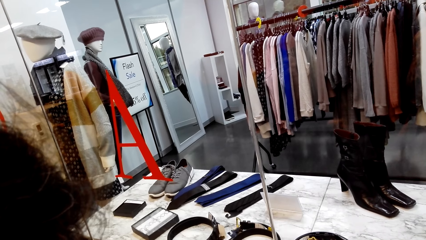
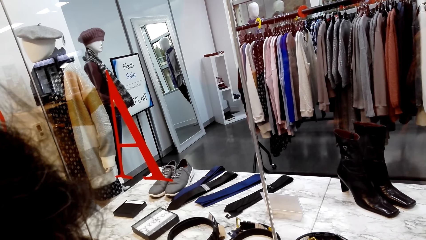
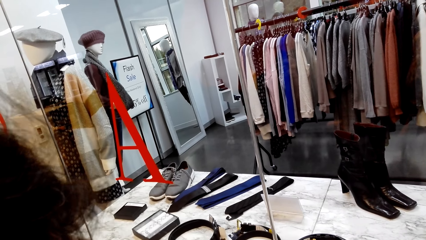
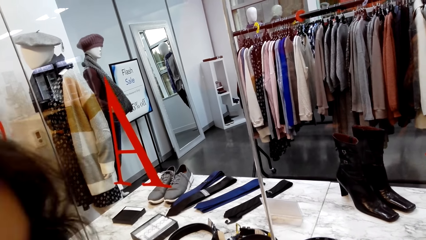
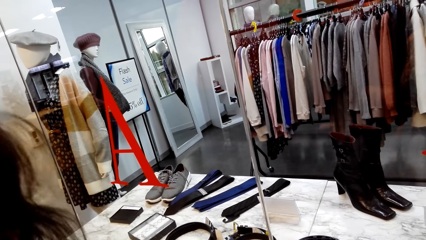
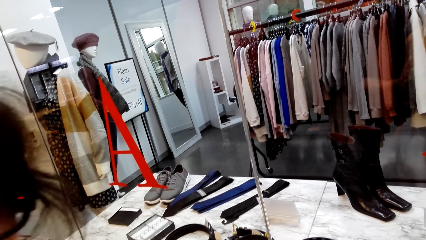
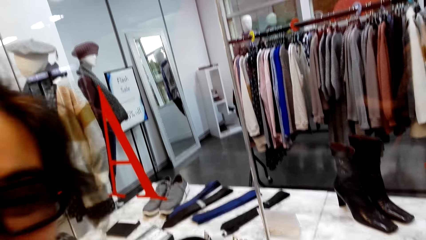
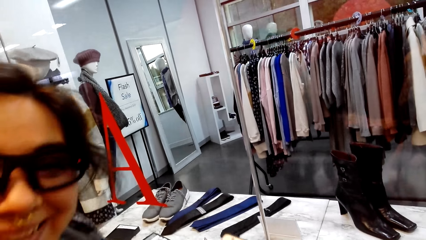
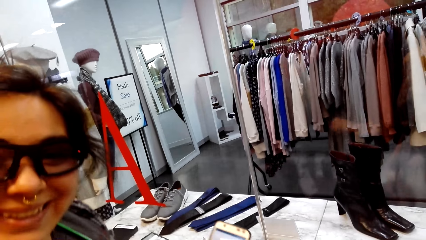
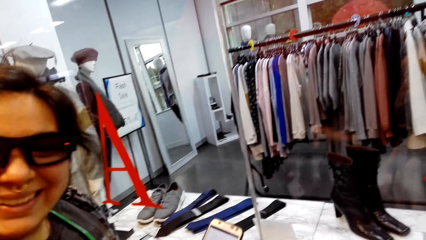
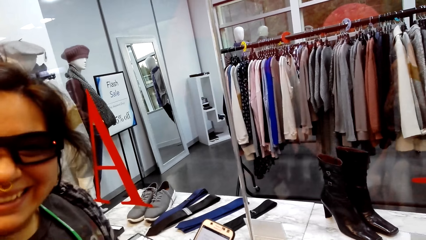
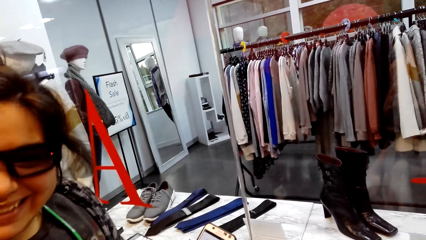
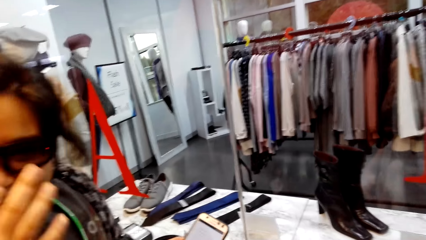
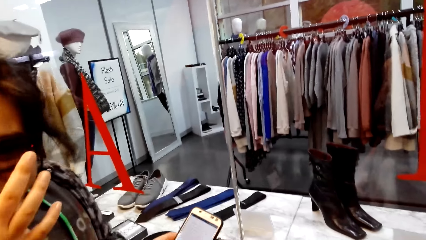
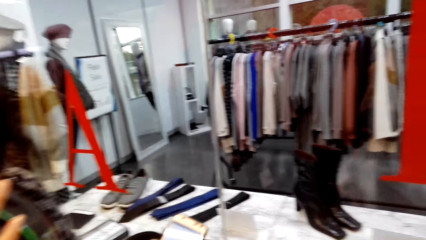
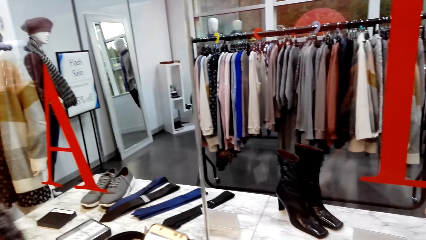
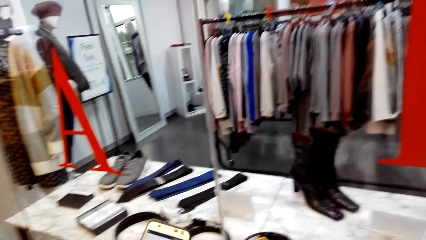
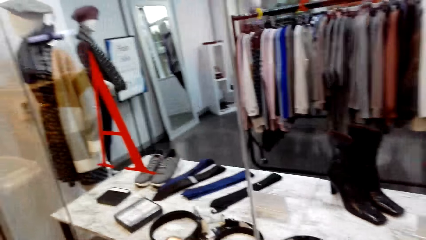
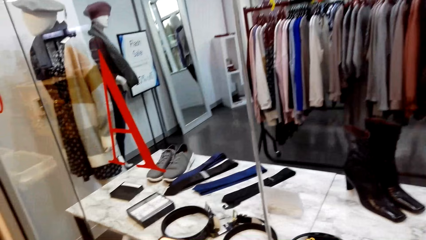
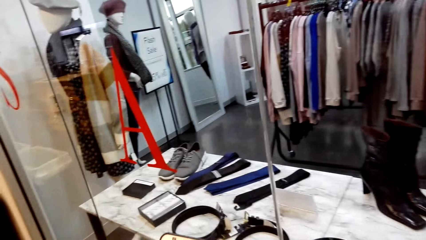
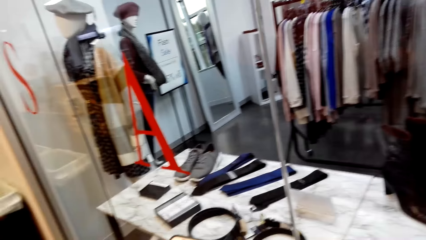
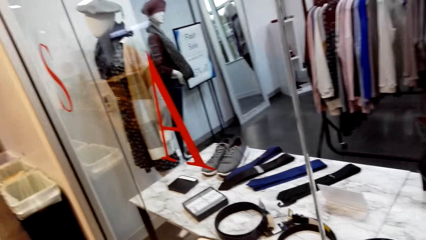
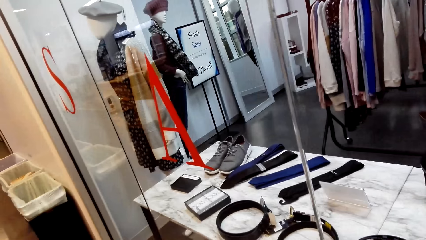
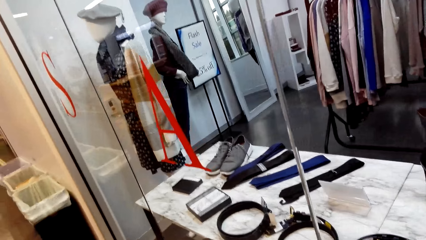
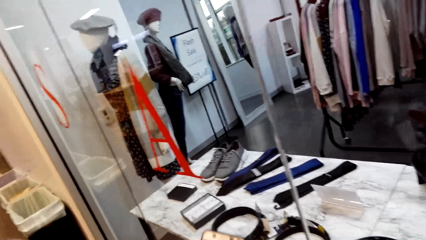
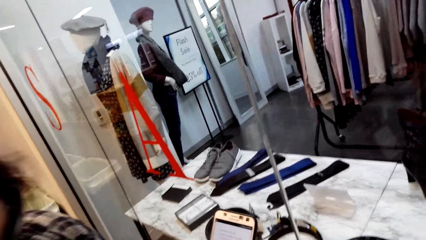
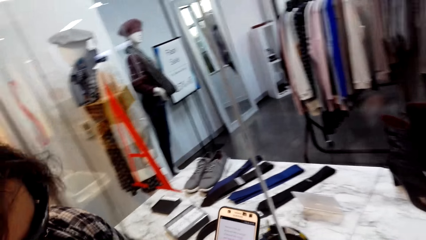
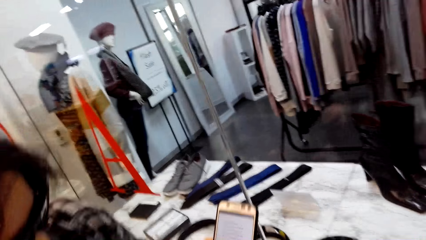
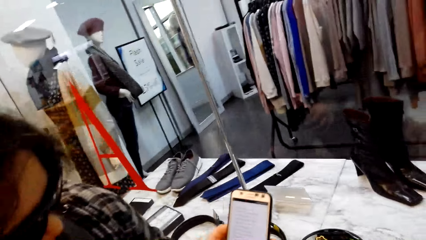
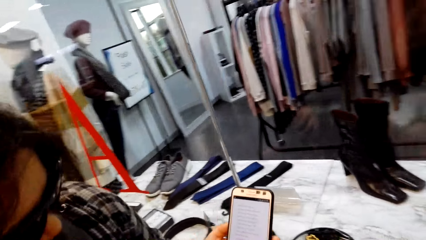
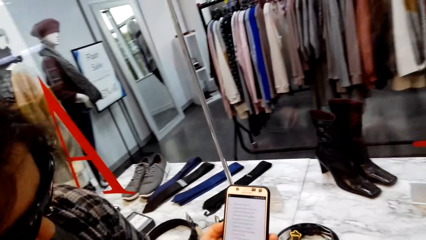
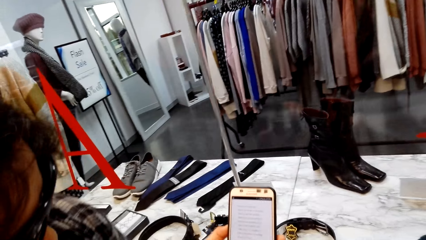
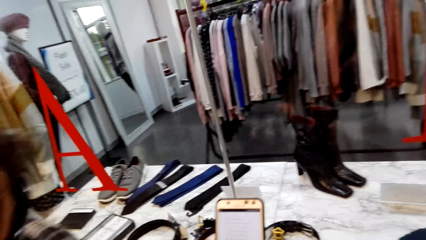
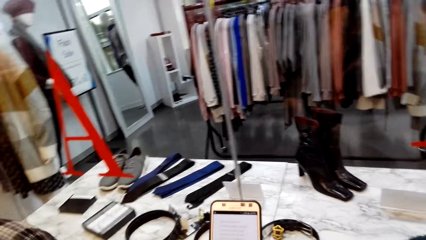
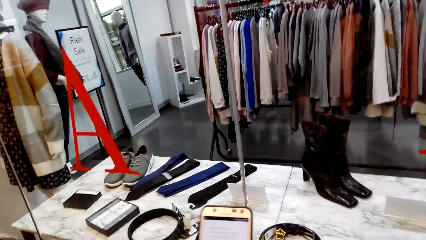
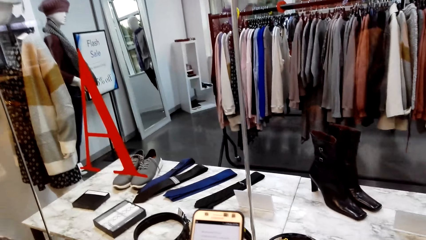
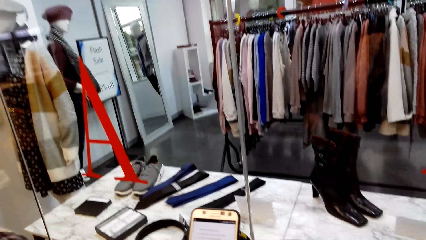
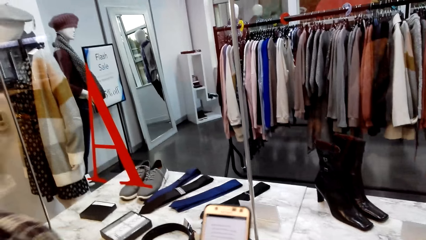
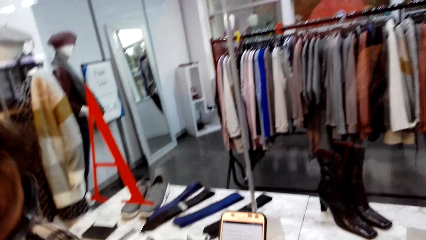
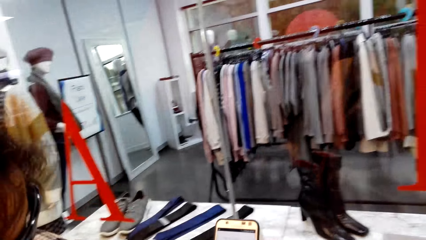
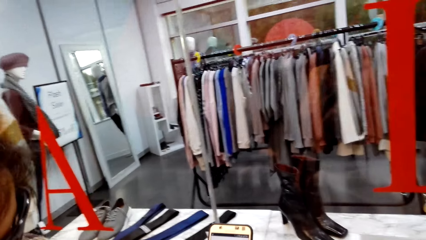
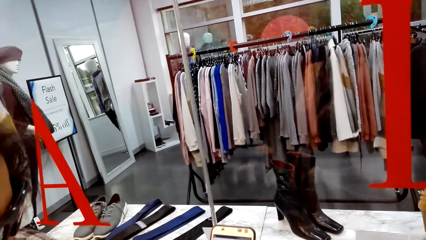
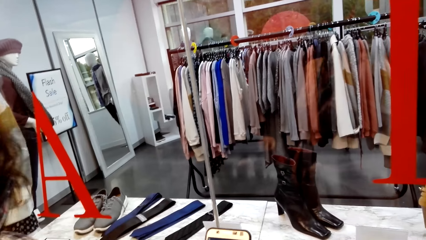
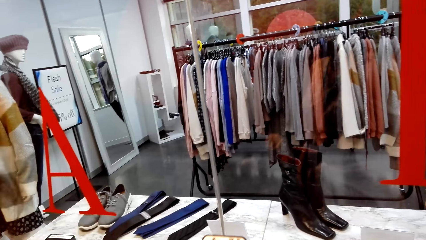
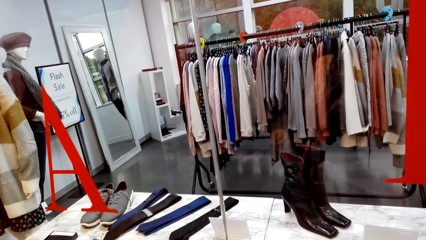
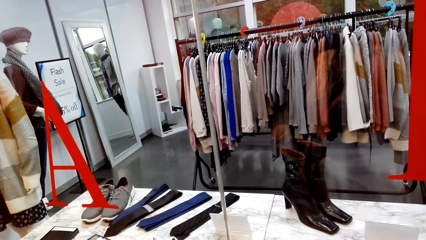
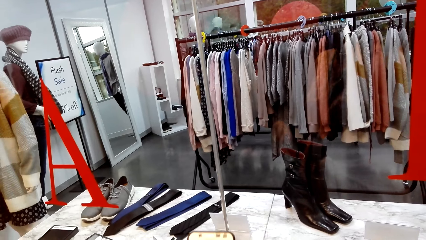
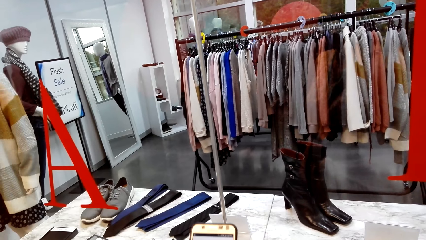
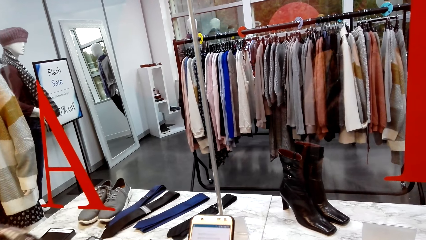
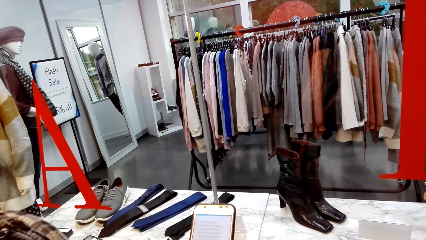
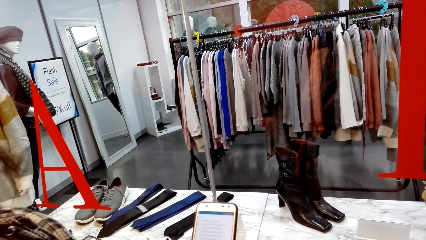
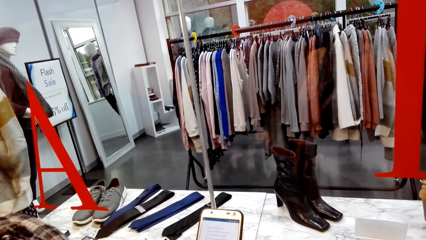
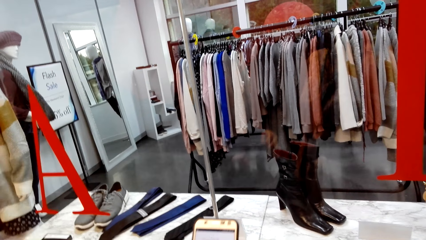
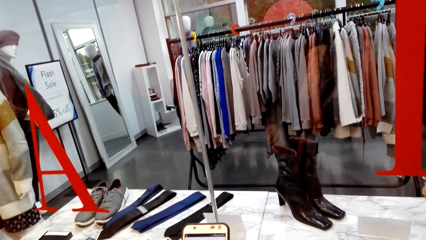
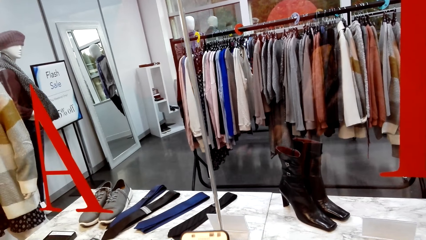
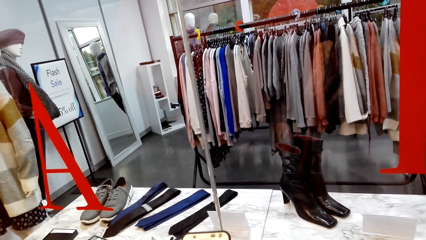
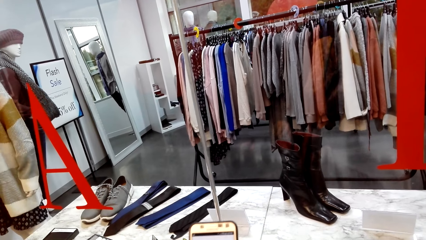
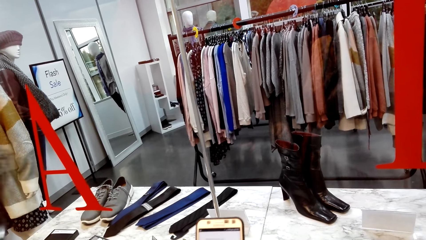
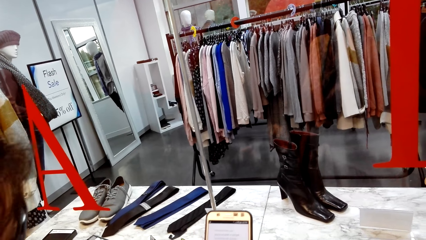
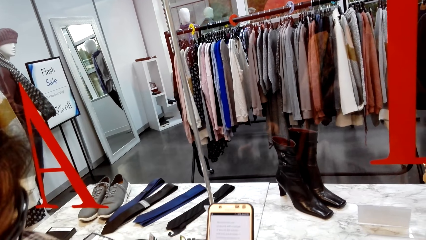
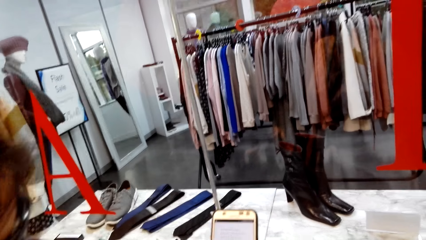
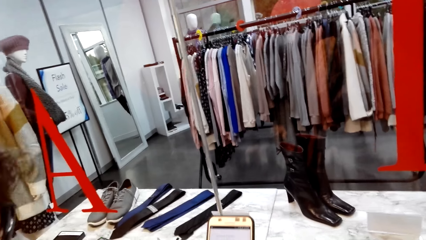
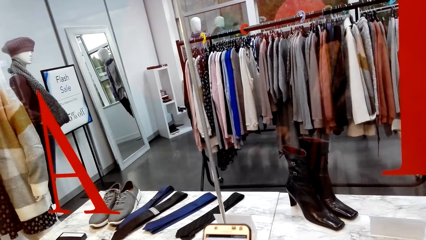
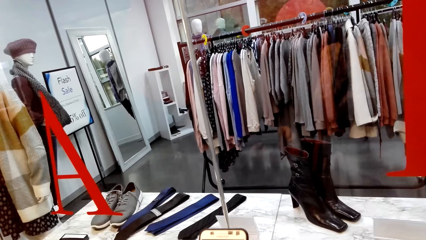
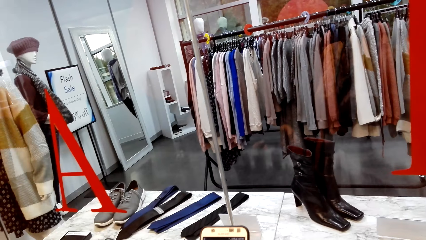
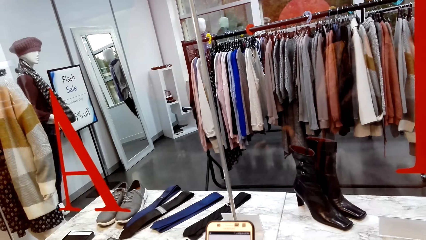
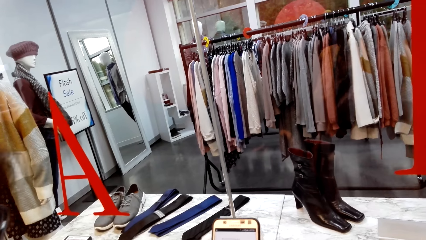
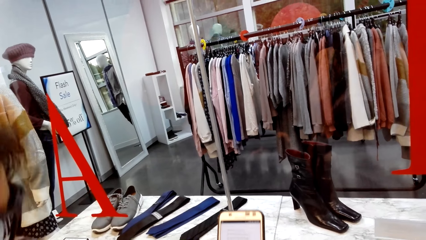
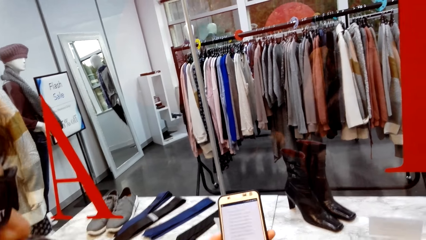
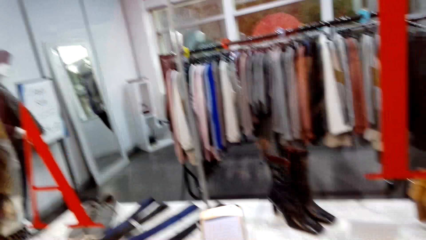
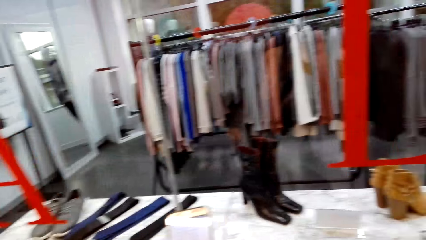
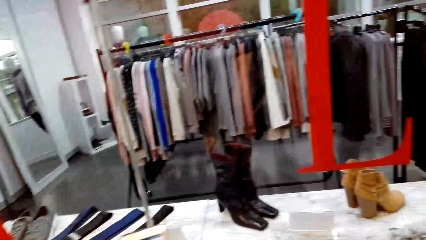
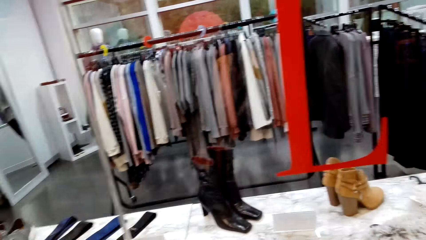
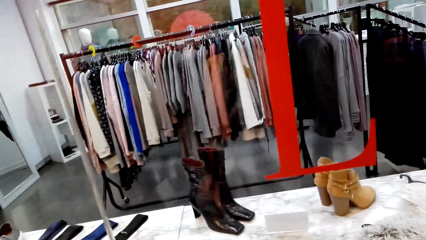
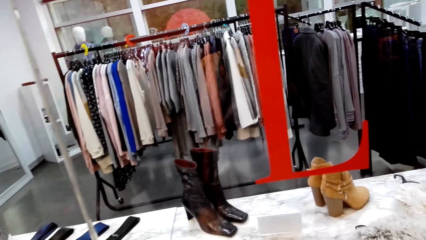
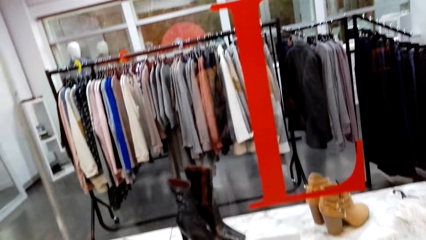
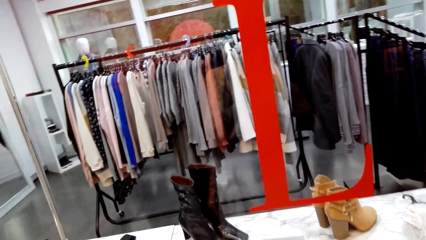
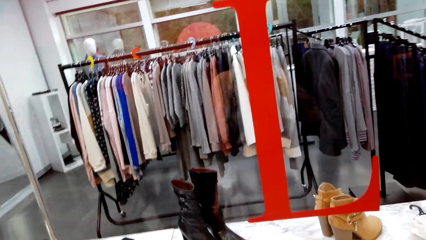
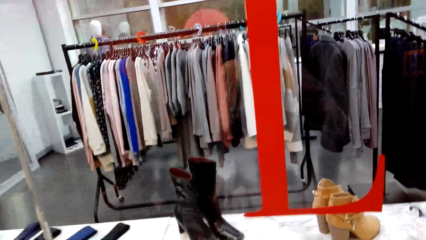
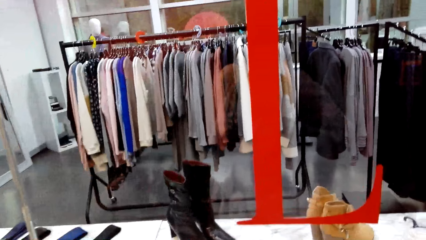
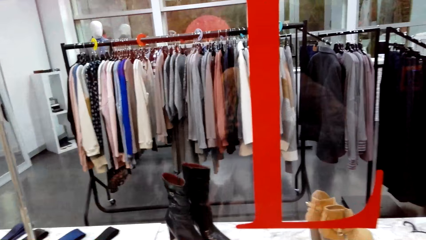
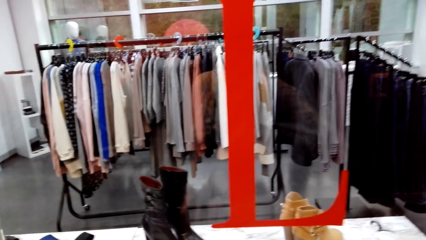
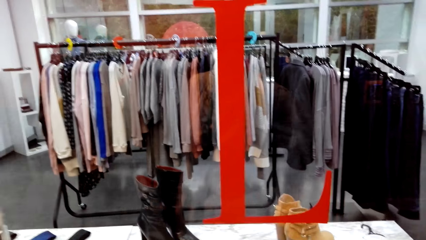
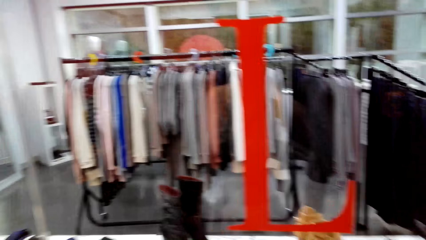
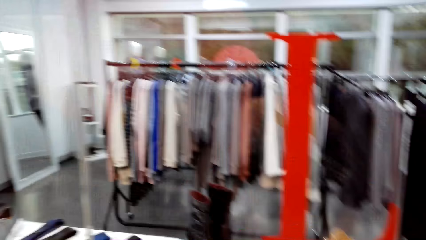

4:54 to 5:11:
The camera wearer looks at the woman. The woman touches the face. The camera wearer looks around. They look at the phone. They look around.
